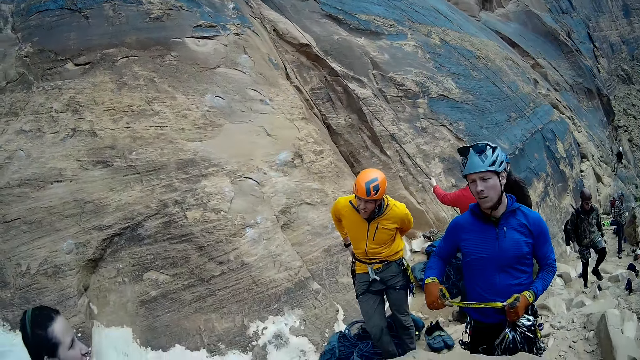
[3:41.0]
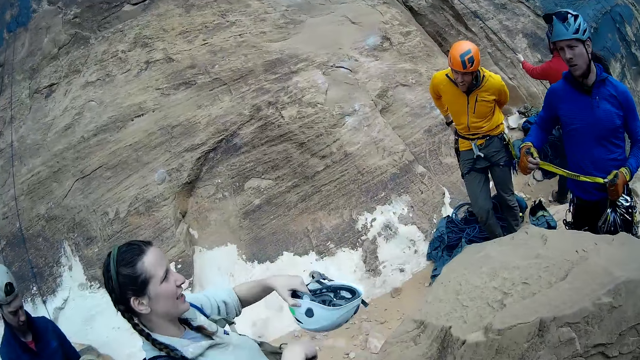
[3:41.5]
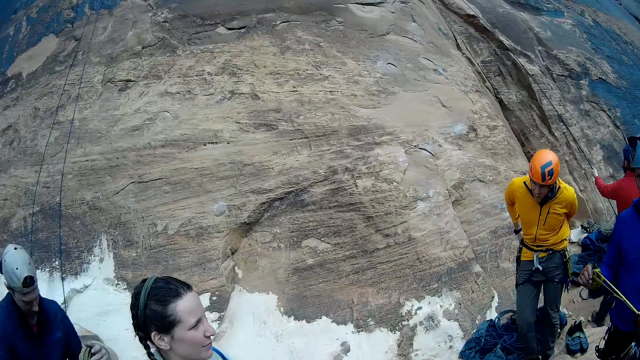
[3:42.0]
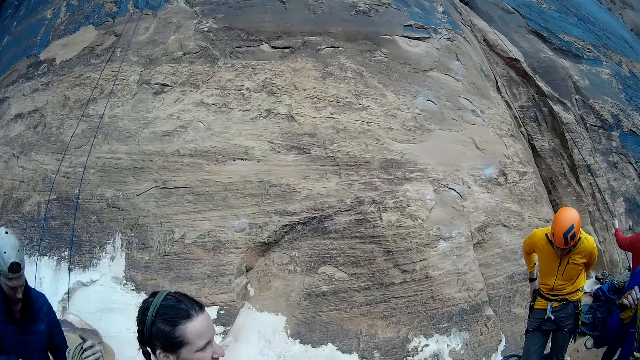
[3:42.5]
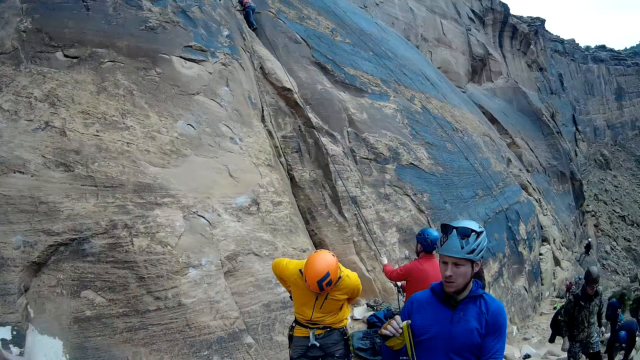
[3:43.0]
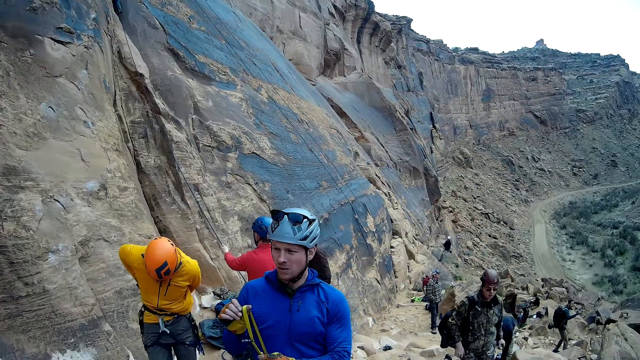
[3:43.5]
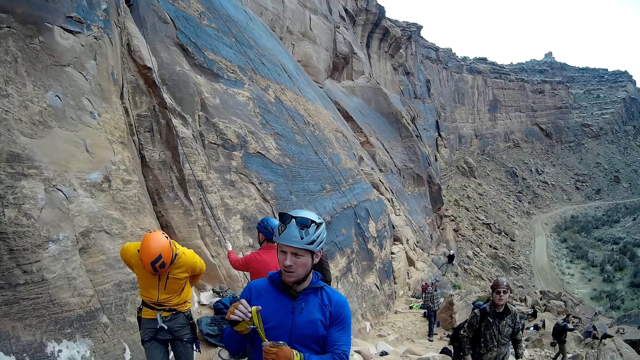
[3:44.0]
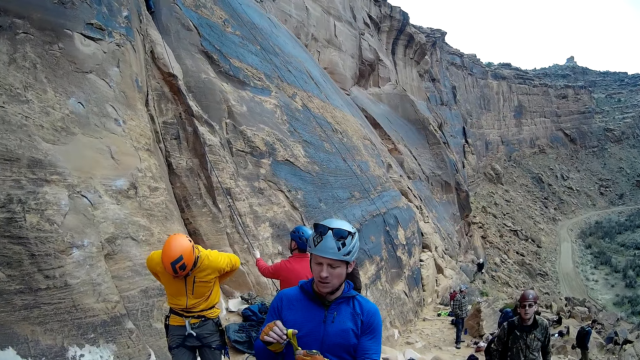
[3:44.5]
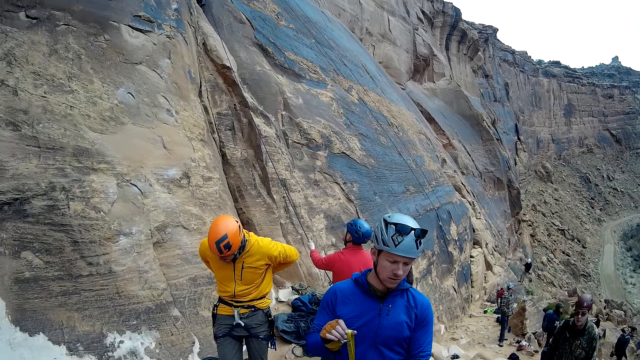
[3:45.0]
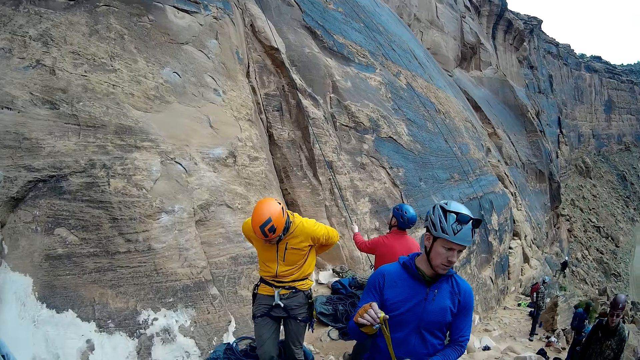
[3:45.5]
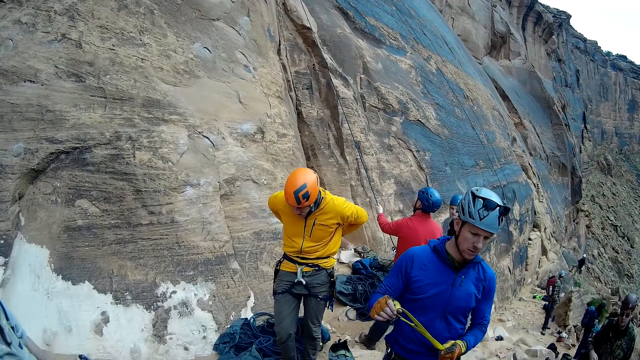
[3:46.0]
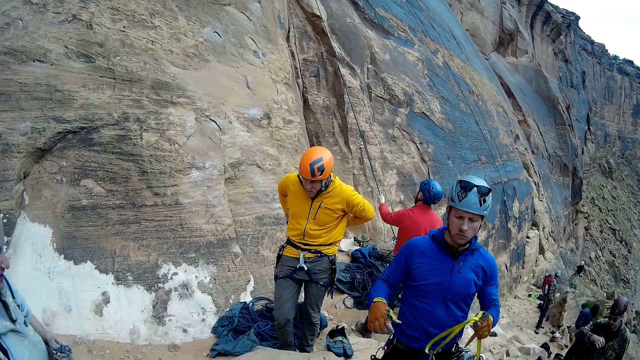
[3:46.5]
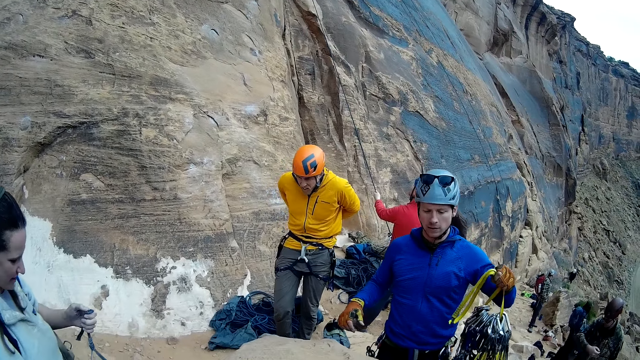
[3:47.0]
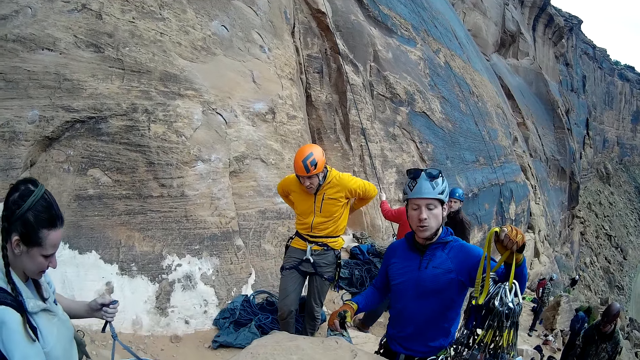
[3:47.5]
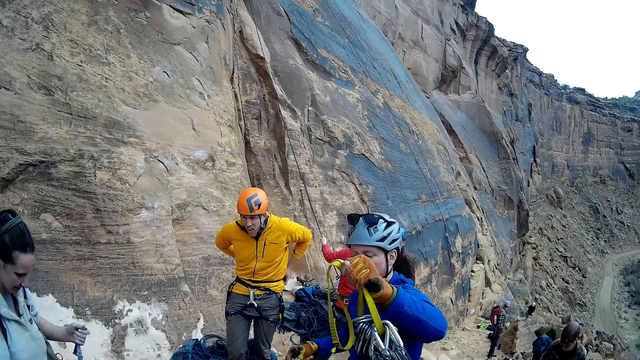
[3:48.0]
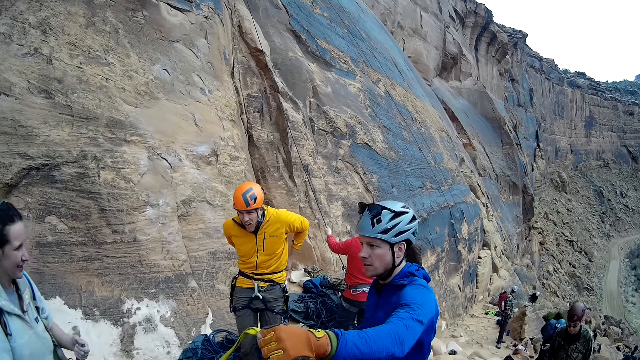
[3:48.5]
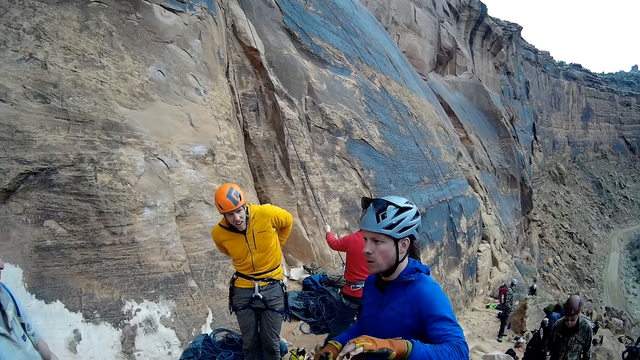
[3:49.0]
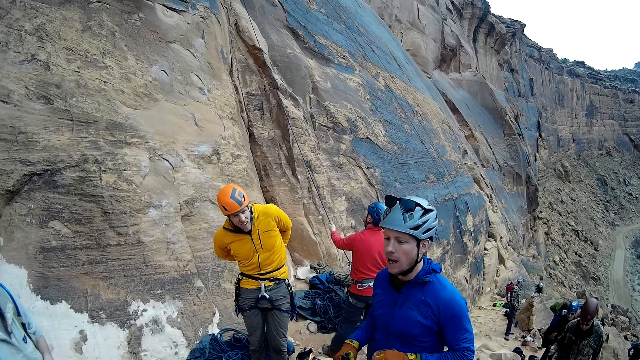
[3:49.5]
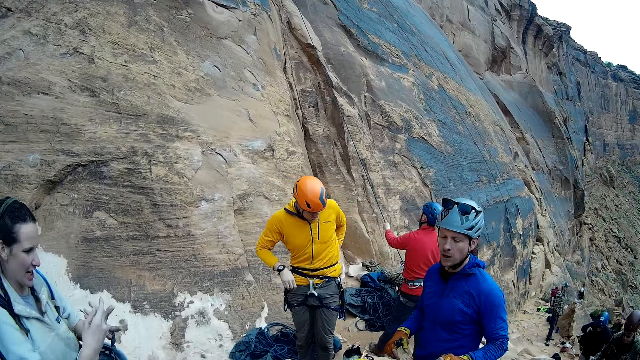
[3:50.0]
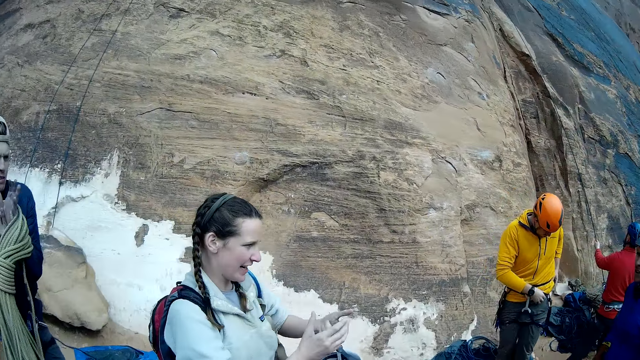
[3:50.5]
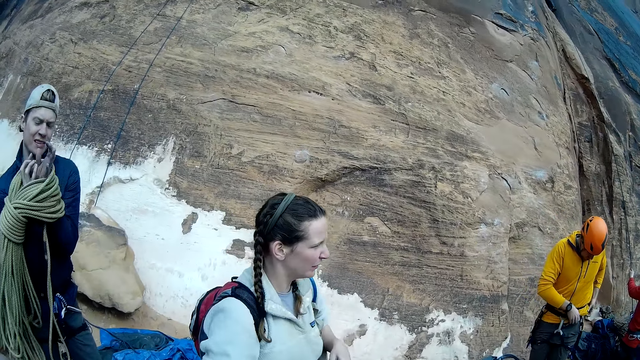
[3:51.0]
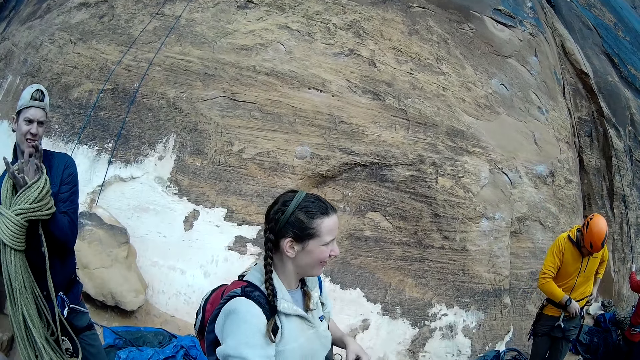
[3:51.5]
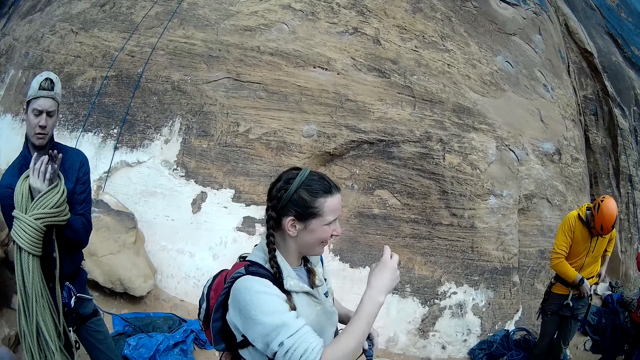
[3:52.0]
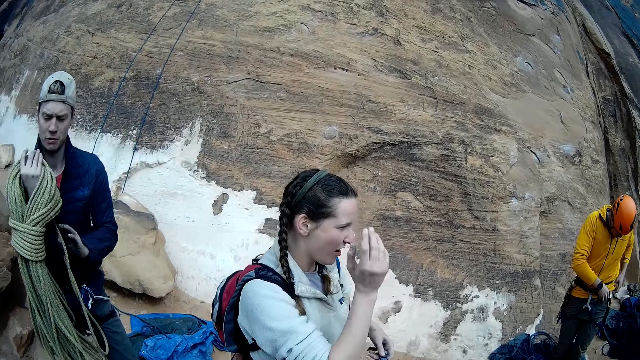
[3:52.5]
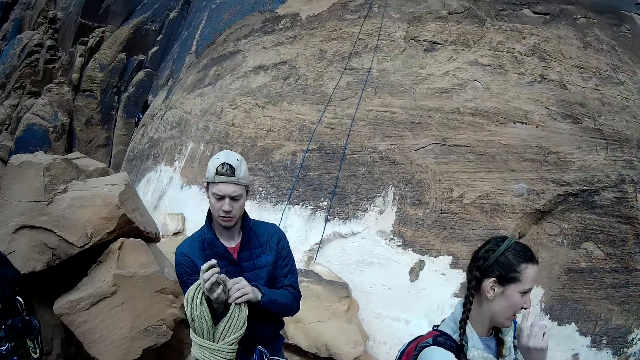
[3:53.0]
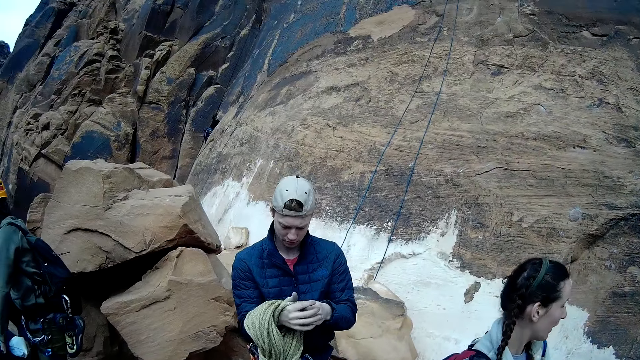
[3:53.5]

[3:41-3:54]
A woman looks around. A man holds the ropes. The woman uses gestures. Another man holds the safety belt straps. The woman interacts with another man and another man. Another man stands close to another man. The woman touches her face. The second man looks around. The fifth man looks around. The woman holds the helmet. The second man lifts the safety belts upwards. The fifth man looks around. The second man puts the safety belts on a rock. The woman looks around. The second man moves backwards. The woman uses gestures. The first man holds the ropes with his hands. The woman looks around. Another man carries a bundle of rope in both hands. The woman uses gestures.

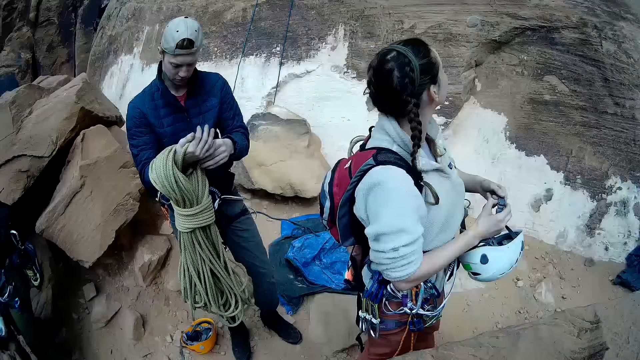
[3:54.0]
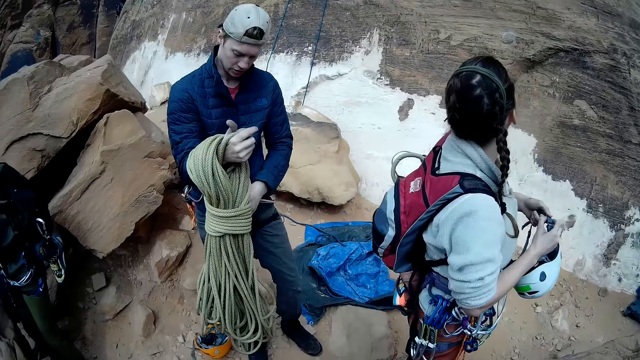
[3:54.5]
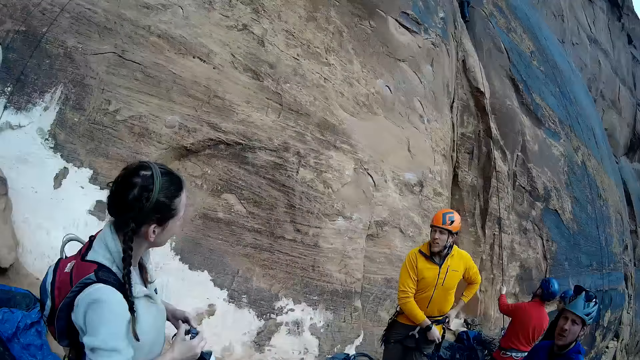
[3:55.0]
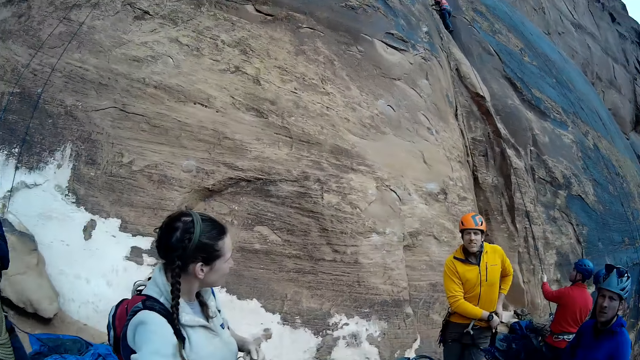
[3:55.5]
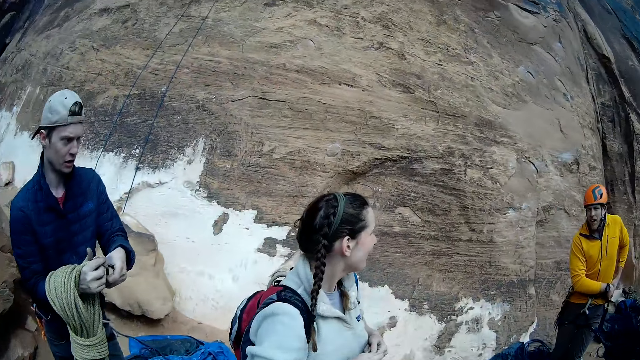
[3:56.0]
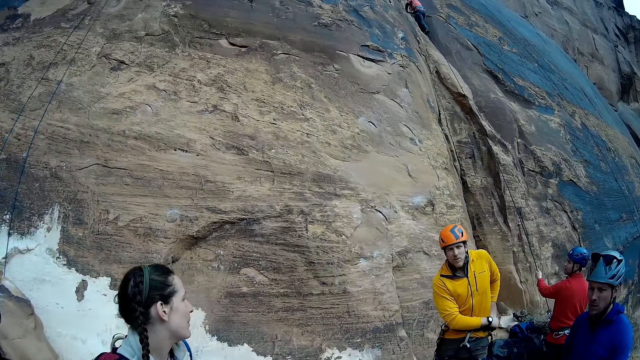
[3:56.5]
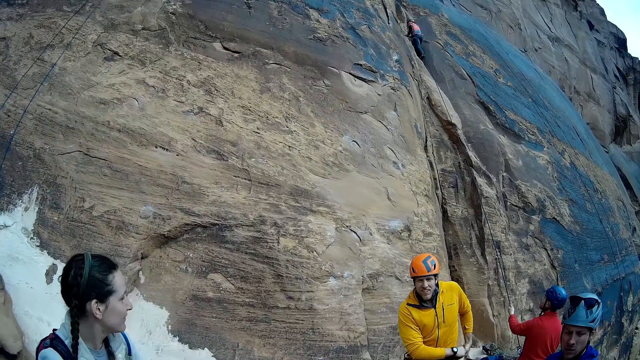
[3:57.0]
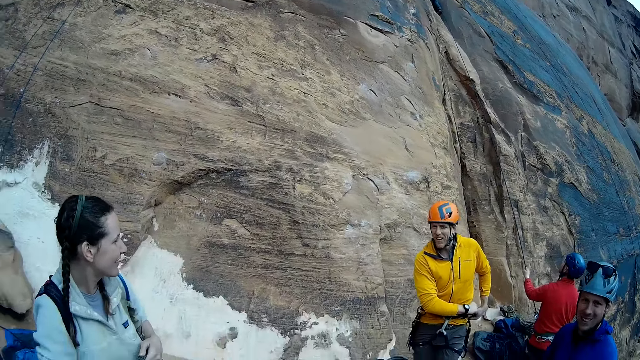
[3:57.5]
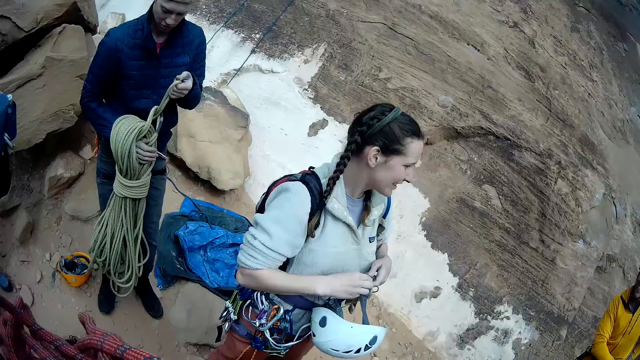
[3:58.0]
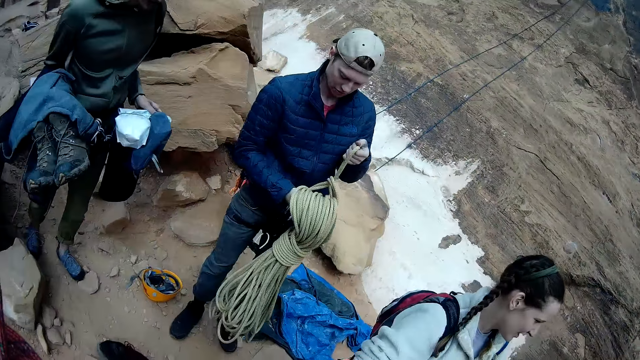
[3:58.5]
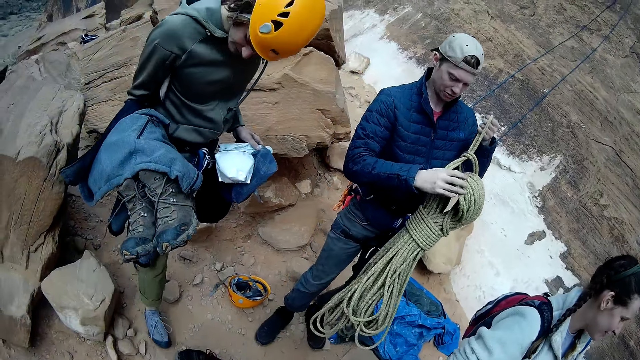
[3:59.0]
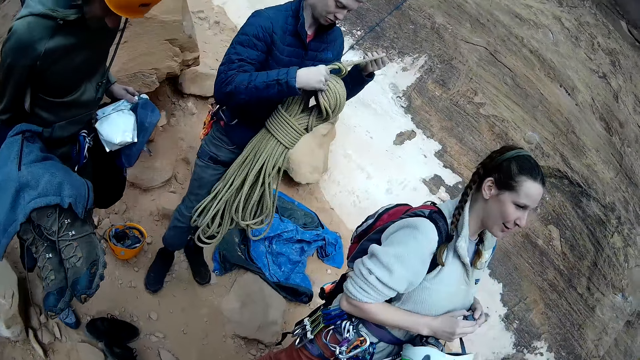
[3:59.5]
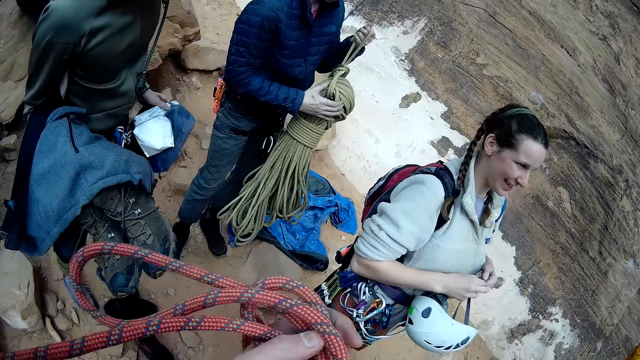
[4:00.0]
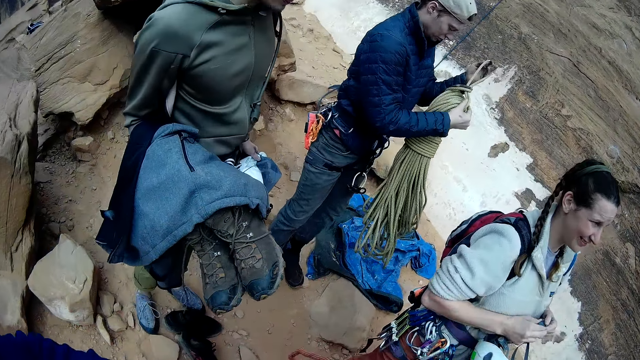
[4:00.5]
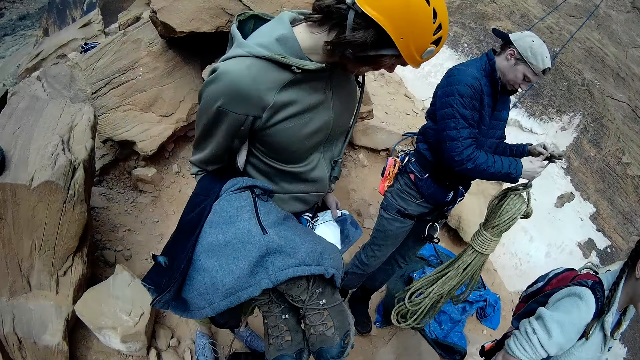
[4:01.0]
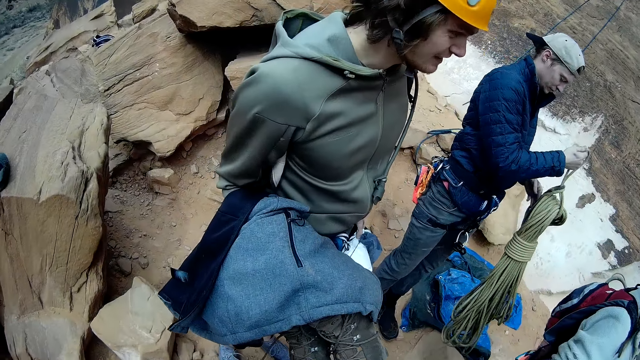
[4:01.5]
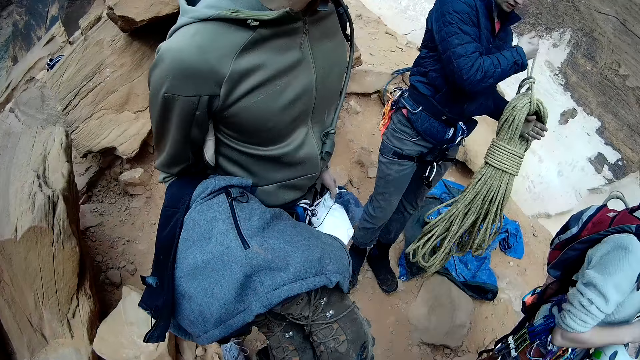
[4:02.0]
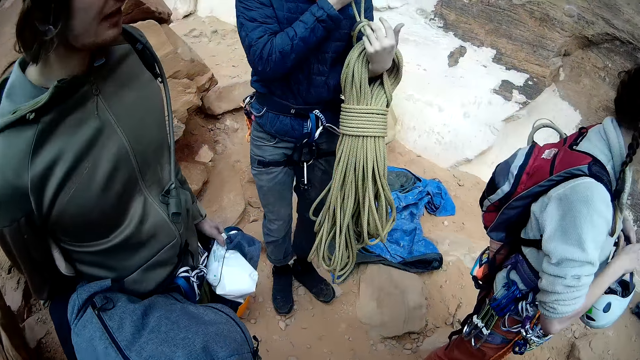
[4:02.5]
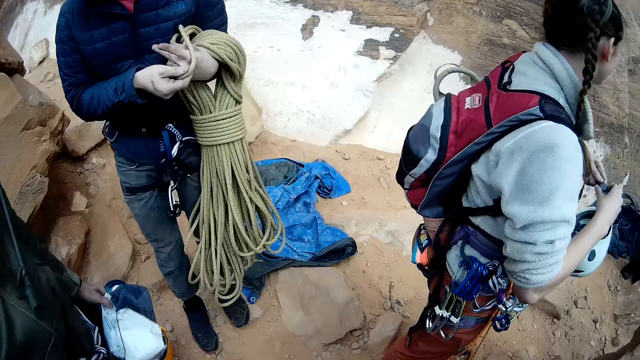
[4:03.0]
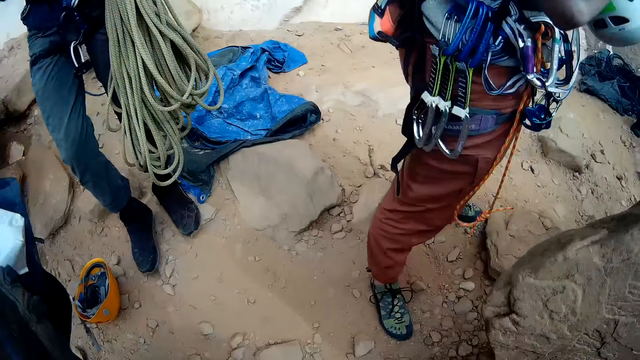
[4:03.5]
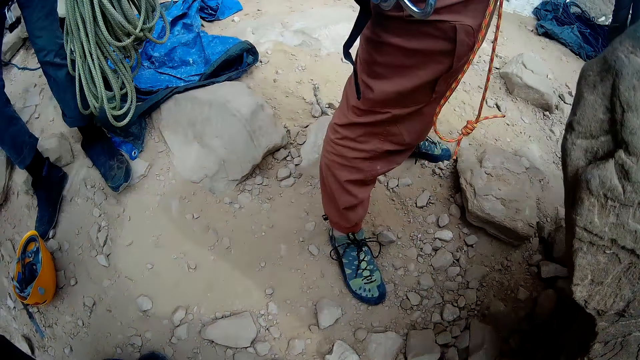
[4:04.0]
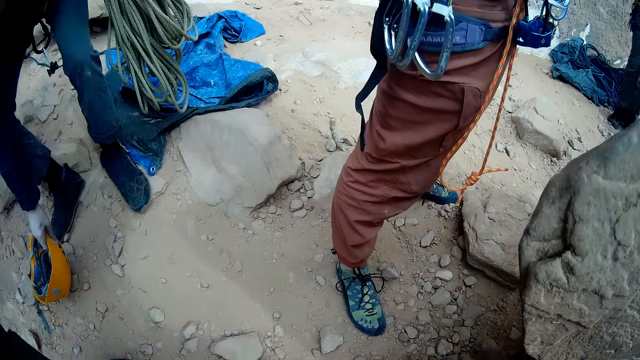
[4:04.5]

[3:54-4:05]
A woman looks around. A man fixes his safety belts. Another man looks around. Another man looks around. Another man holds the rope. Another man holds the ropes with his hands. The fourth man holds the rope. The second man looks around. The fifth man holds the ropes with his hands. The camera wearer holds his ropes. Another woman walks around. The camera wearer looks around. Another man walks towards the camera wearer. The first man fixes his safety belts. The camera wearer stretches out the rope with both hands. The second woman looks around. The camera wearer looks around. The first woman holds the helmet.
